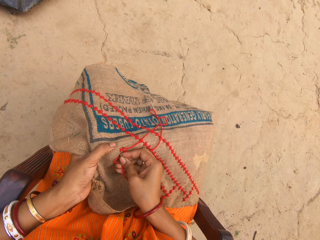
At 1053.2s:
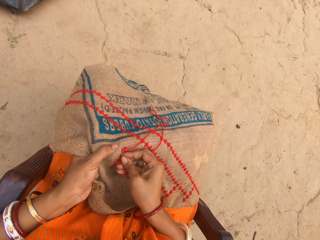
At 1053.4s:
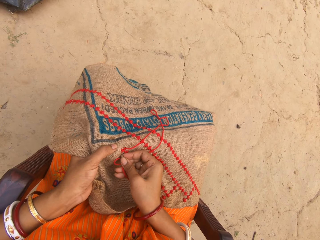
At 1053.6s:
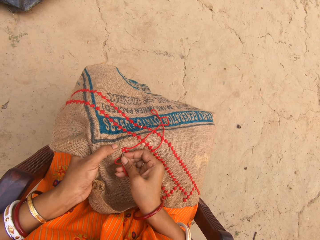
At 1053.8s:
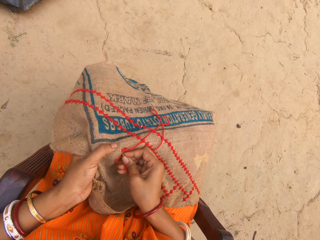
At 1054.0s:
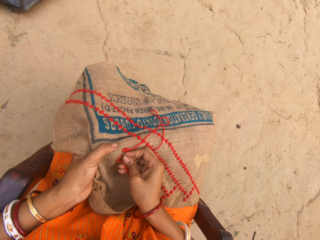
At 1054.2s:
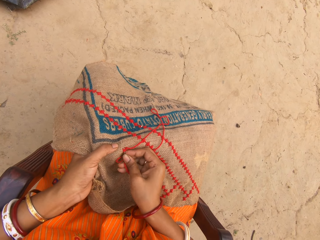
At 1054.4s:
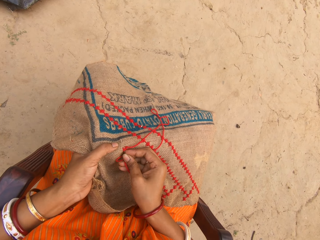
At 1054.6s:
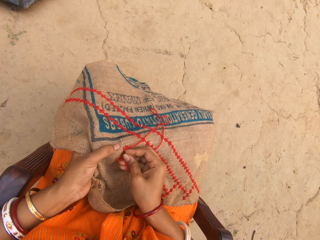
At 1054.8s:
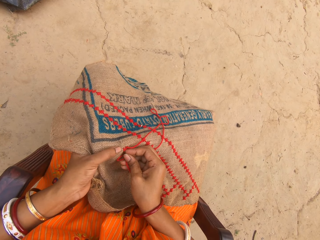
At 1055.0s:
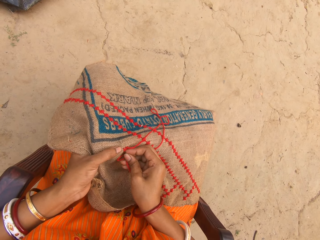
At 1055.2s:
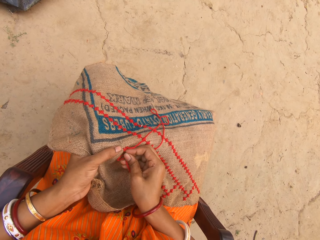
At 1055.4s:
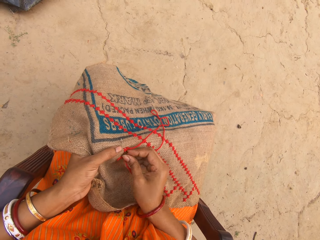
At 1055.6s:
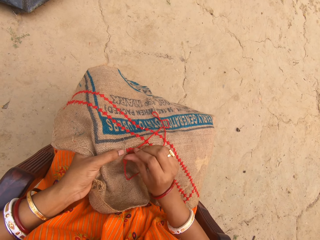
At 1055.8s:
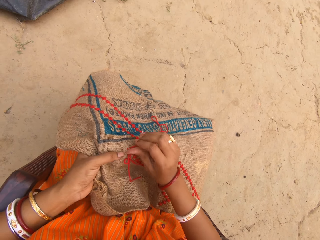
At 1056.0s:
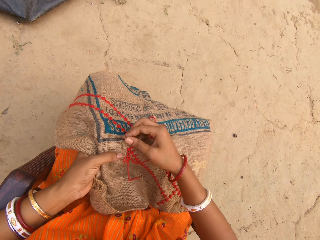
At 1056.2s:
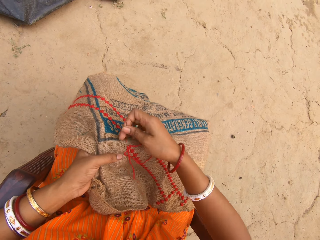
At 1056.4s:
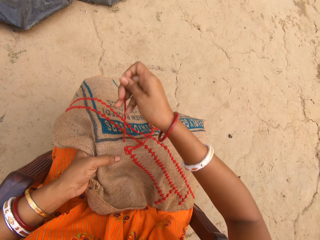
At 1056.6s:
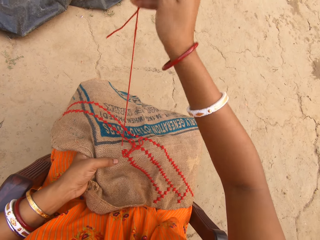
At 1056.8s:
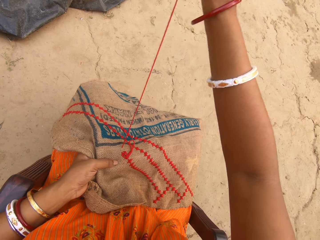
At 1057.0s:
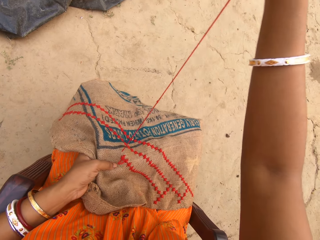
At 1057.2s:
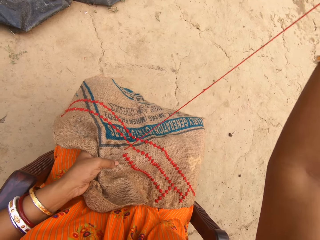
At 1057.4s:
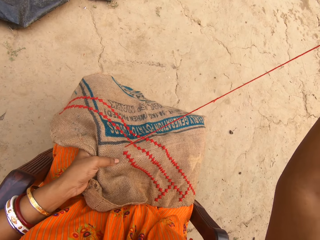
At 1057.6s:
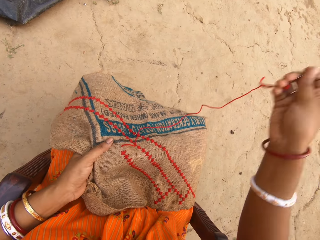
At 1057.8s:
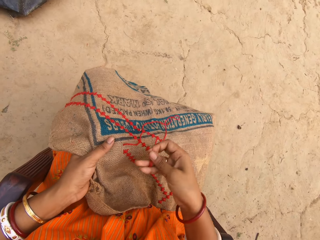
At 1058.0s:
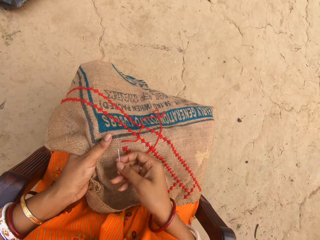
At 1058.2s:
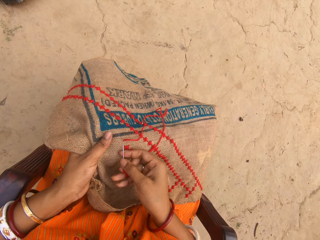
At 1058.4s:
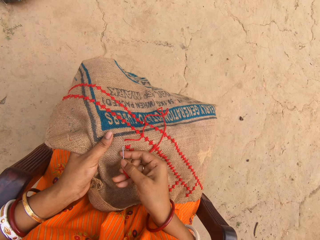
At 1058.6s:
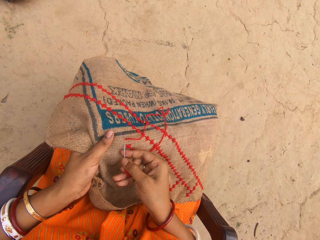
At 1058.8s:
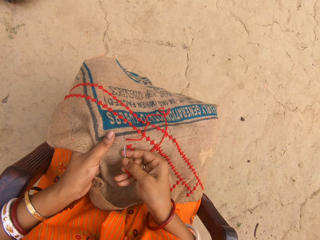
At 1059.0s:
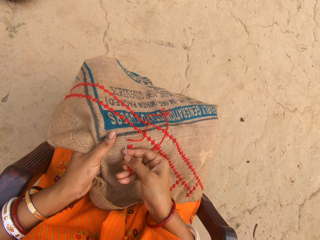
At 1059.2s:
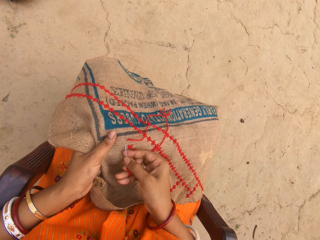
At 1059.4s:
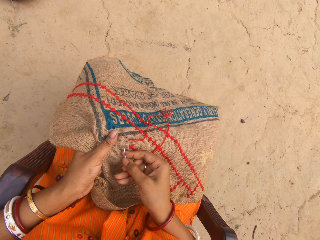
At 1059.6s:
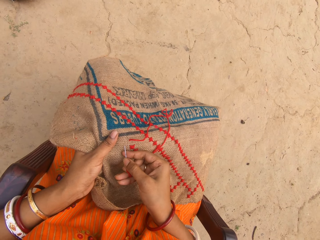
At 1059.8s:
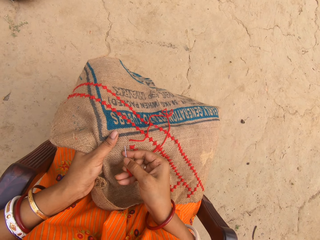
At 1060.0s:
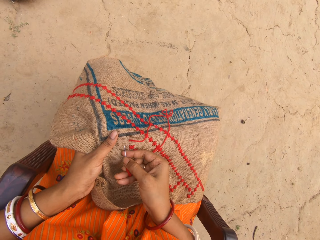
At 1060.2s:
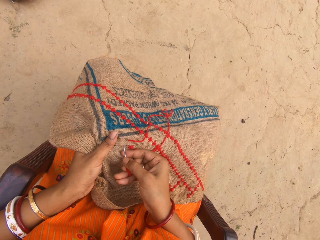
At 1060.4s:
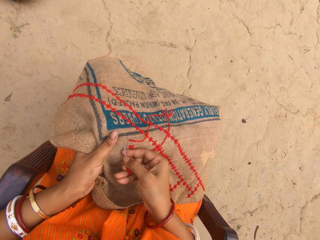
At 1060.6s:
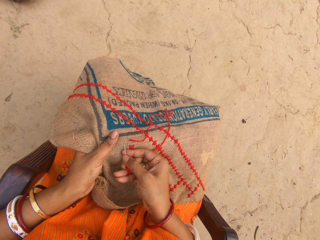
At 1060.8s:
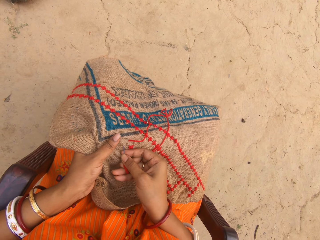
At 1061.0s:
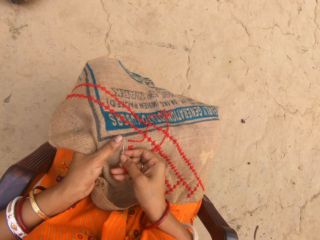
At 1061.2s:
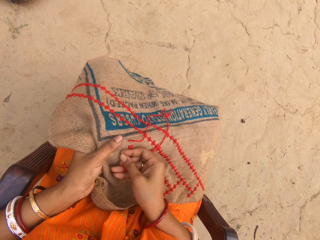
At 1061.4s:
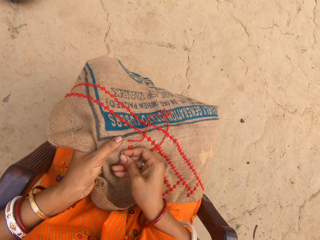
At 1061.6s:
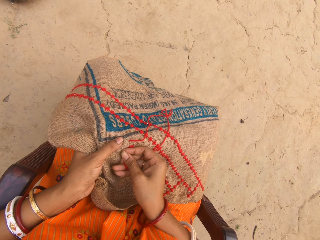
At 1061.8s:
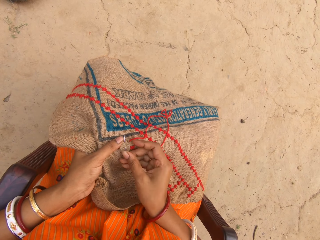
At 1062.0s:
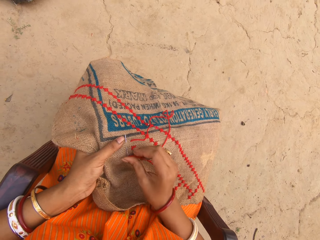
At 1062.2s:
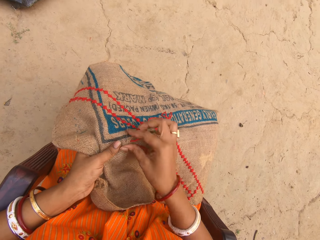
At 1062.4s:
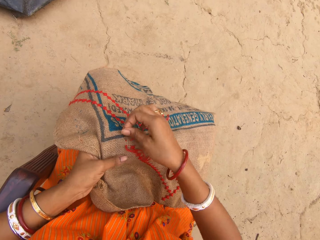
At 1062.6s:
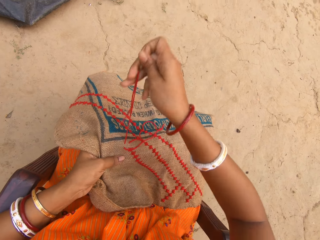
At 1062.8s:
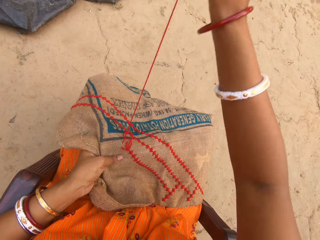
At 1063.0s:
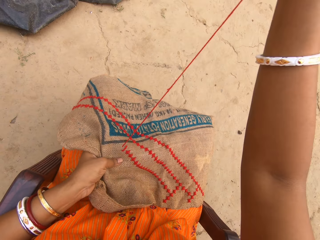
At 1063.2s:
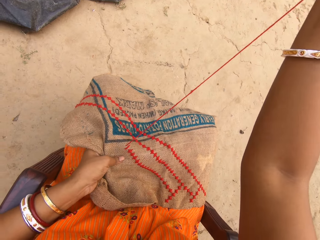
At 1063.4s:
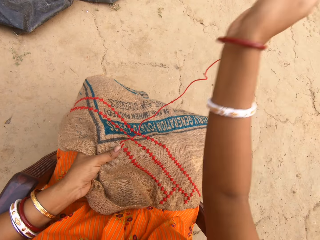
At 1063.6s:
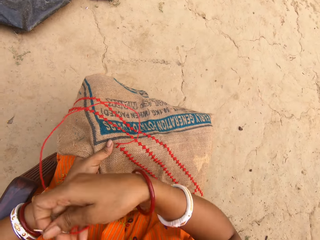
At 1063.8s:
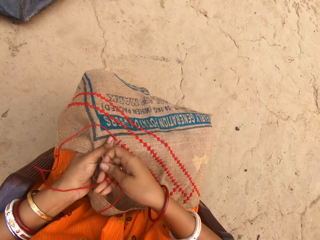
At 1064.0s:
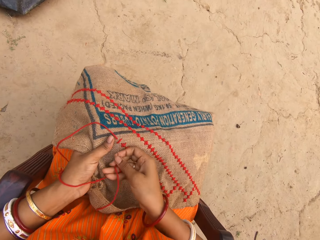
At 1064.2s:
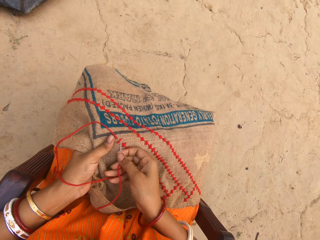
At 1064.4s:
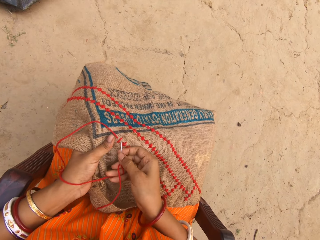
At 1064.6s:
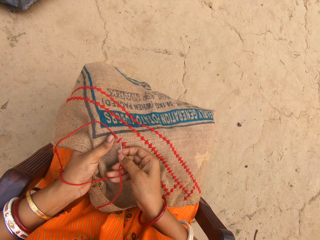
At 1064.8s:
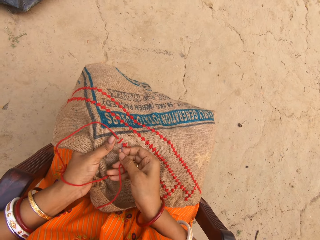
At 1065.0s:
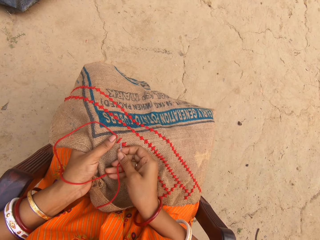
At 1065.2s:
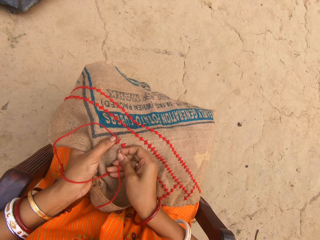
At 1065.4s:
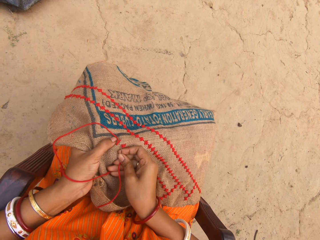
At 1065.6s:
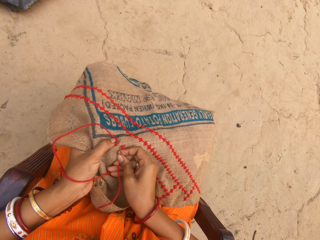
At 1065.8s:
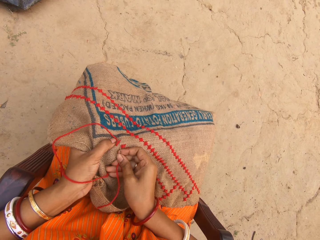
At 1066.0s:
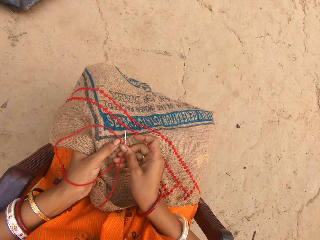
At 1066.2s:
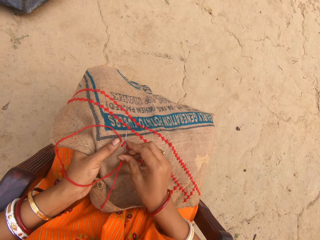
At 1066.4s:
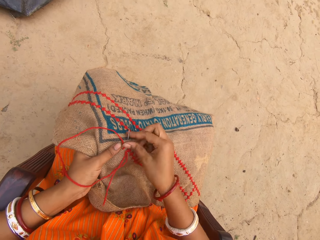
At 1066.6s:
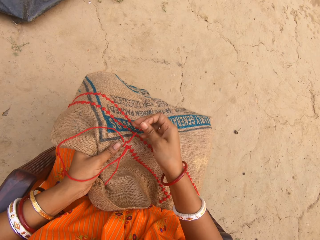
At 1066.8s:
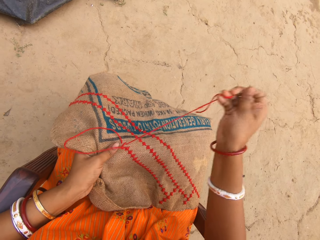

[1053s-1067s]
The camera wearer pulls out a thread with a needle. They sew a fabric with the needle. They pull out the thread with the needle. They sew the fabric with the needle.

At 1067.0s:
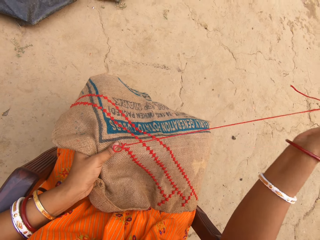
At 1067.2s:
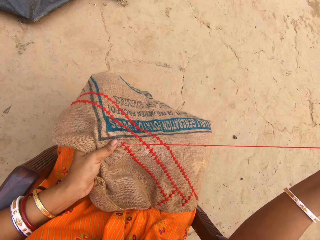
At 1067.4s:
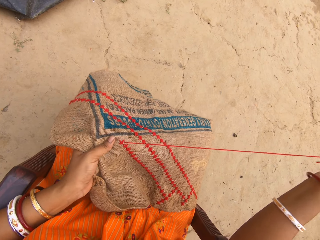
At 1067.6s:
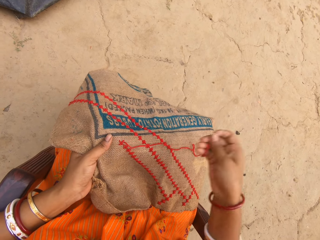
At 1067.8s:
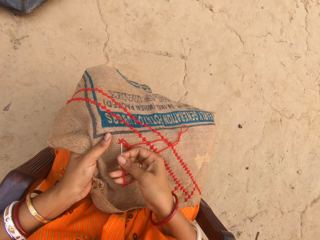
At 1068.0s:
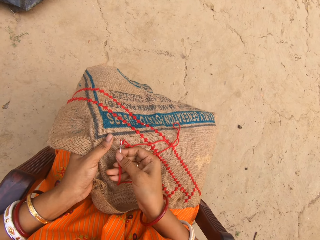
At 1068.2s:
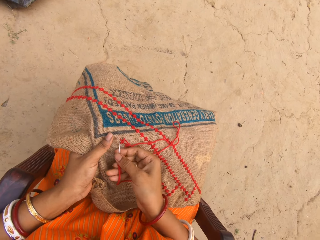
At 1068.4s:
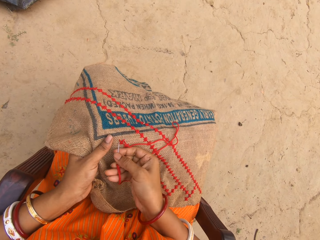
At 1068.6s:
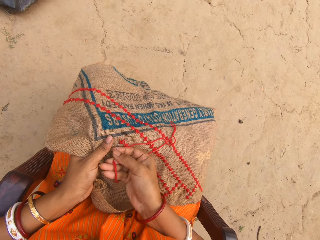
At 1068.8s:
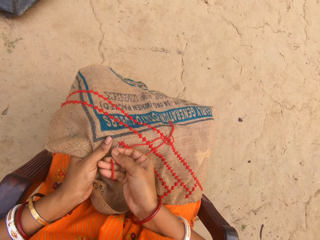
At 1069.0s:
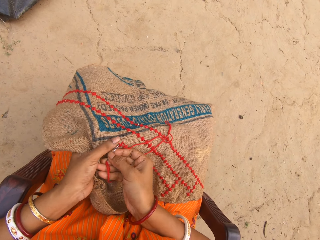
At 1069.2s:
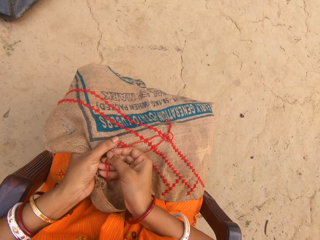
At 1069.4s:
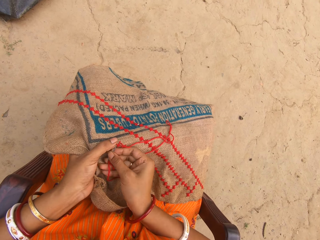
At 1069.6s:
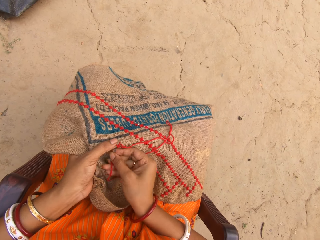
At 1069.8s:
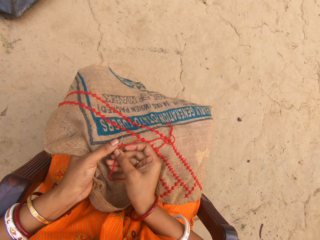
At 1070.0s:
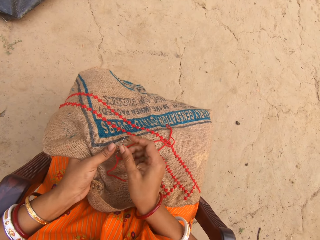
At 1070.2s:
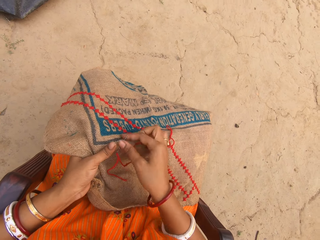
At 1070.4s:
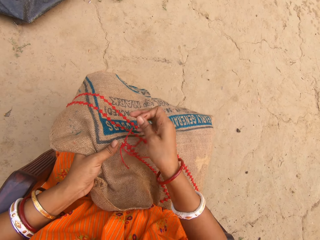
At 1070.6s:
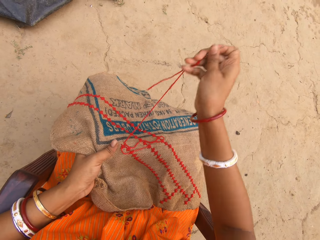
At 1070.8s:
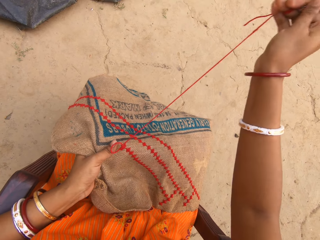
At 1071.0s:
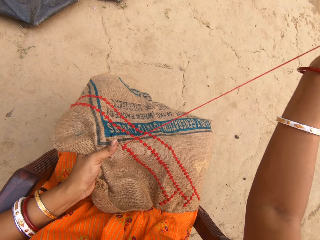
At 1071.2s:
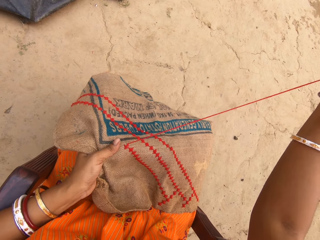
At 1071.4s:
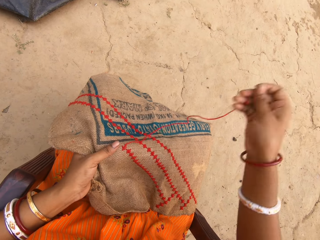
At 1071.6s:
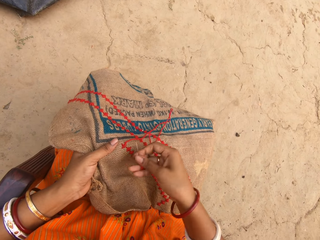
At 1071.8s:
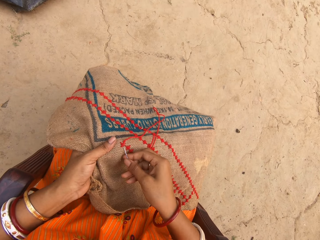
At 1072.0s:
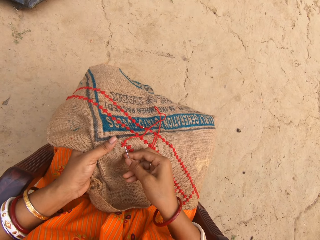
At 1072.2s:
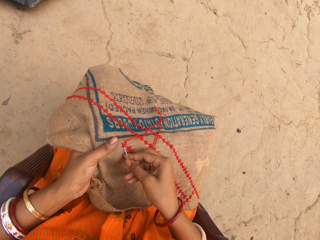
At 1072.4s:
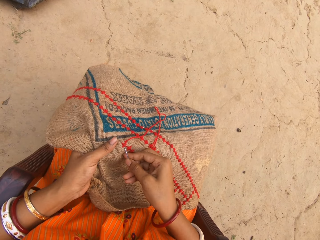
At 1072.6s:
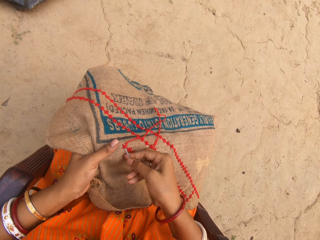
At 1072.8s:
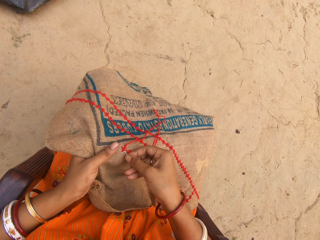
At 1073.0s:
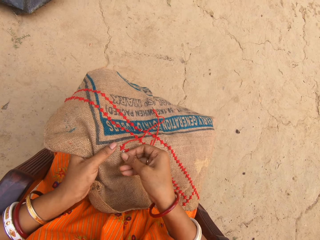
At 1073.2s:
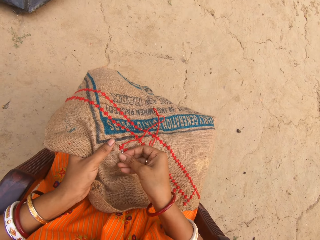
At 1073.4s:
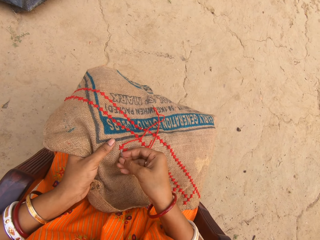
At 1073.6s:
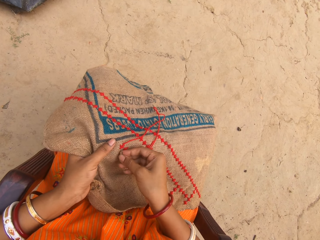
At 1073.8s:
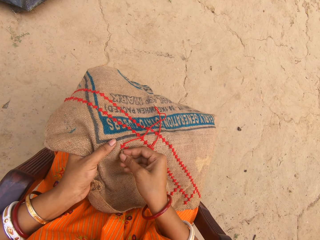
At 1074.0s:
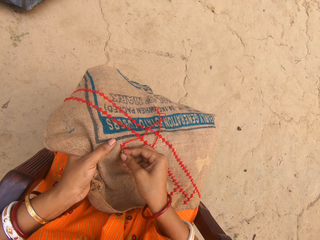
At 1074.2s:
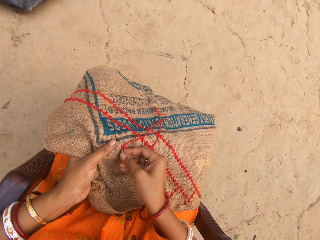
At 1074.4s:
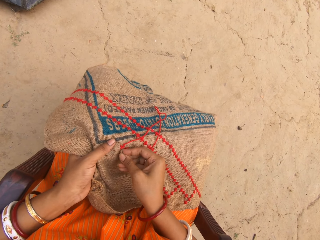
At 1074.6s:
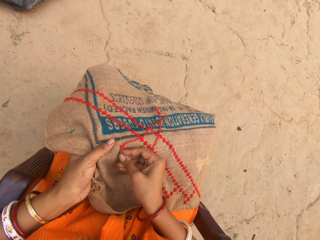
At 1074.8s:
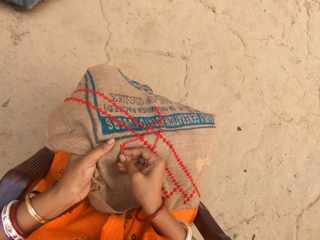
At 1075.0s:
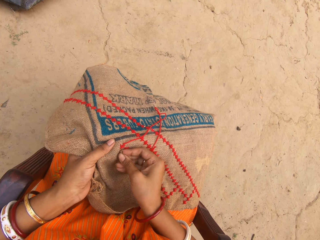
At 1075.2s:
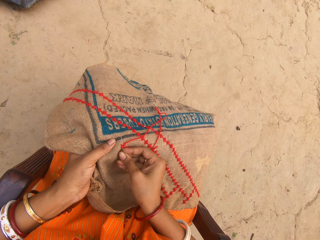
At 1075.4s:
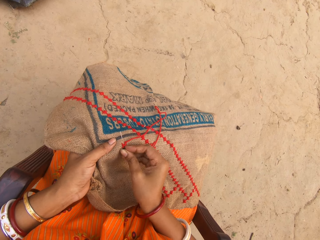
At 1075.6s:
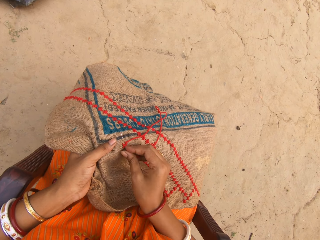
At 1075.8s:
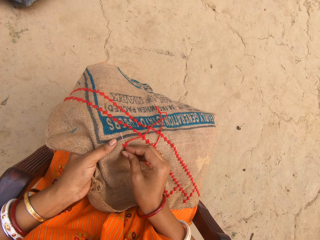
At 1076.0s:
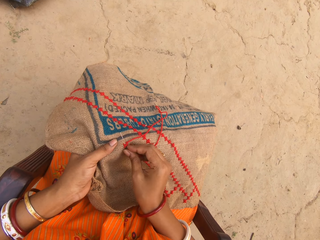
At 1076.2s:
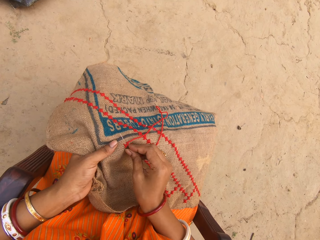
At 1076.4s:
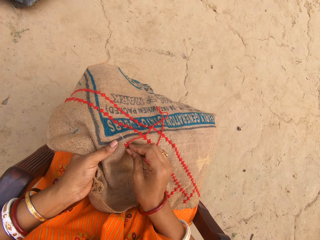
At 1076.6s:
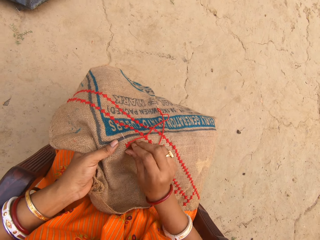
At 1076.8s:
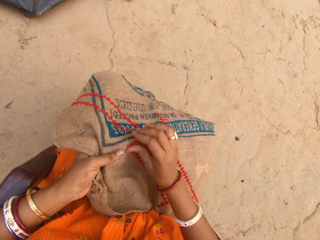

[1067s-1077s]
The camera wearer pulls out a thread with a needle. They sew a fabric with the needle. They pull out the thread with the needle. They sew the fabric with the needle.
